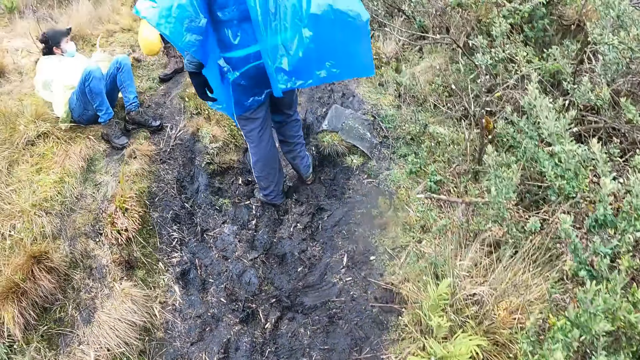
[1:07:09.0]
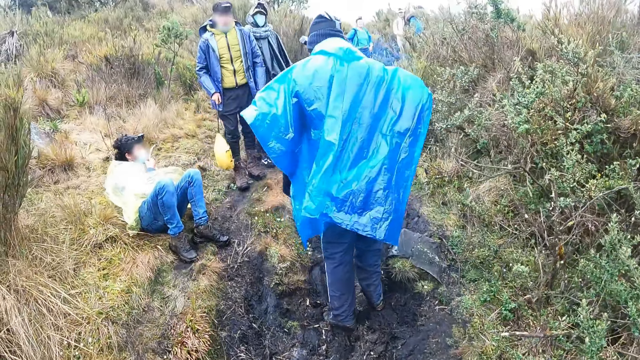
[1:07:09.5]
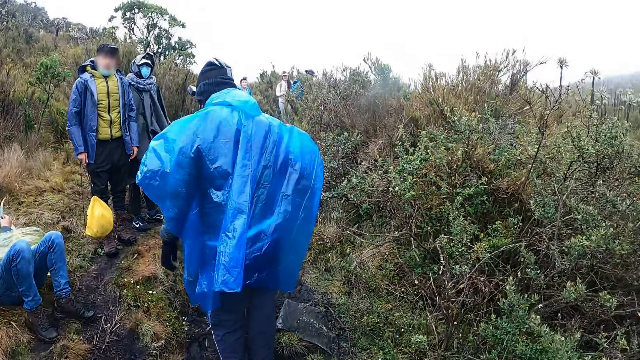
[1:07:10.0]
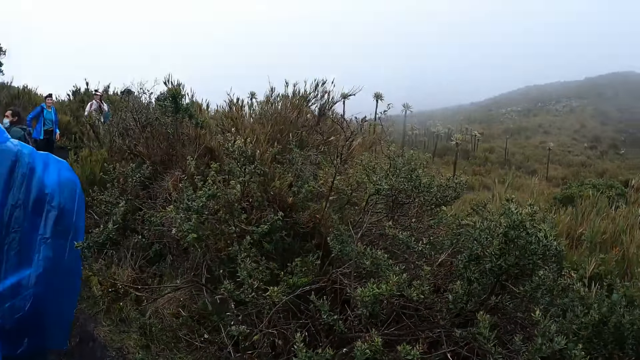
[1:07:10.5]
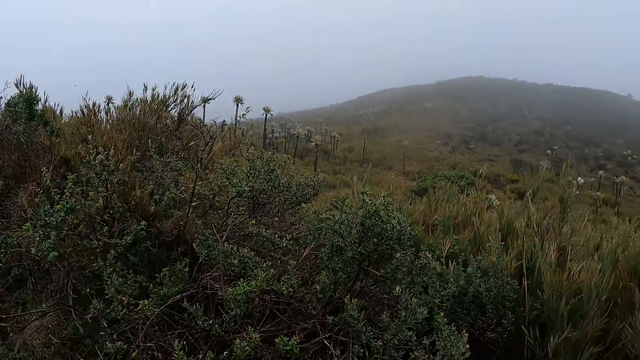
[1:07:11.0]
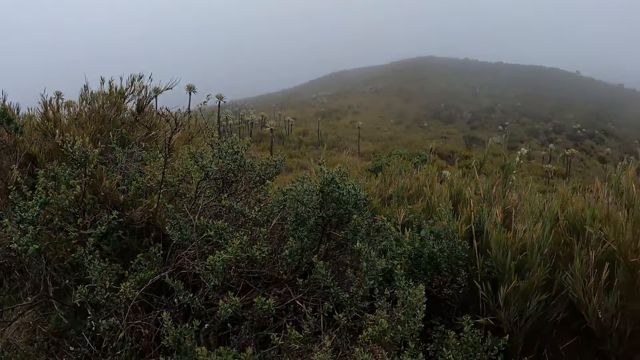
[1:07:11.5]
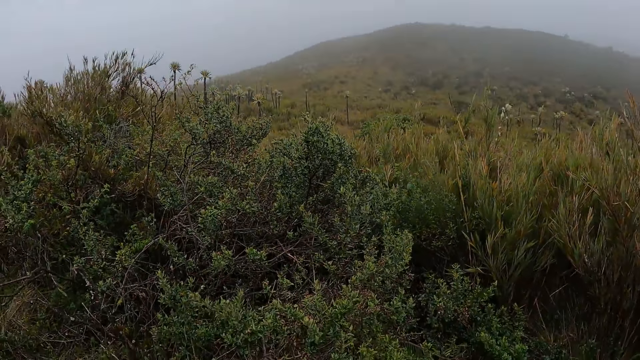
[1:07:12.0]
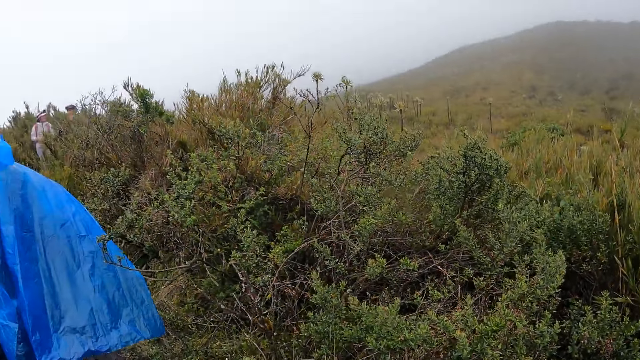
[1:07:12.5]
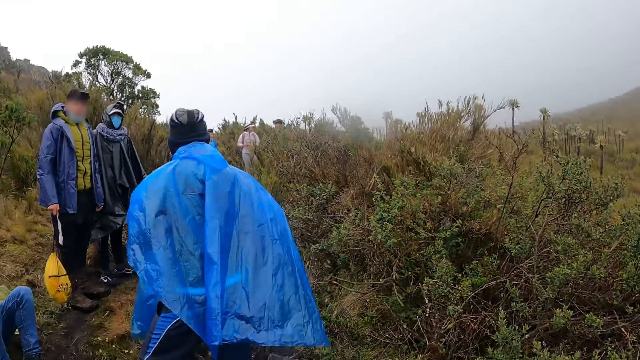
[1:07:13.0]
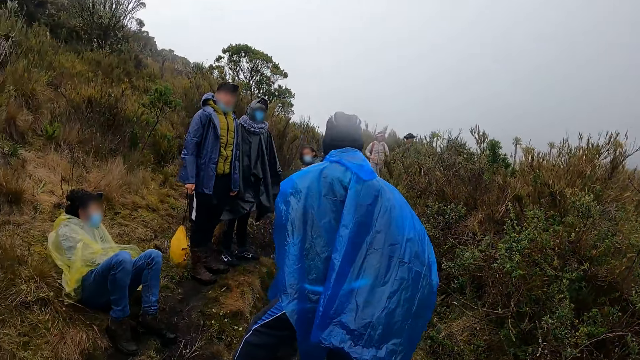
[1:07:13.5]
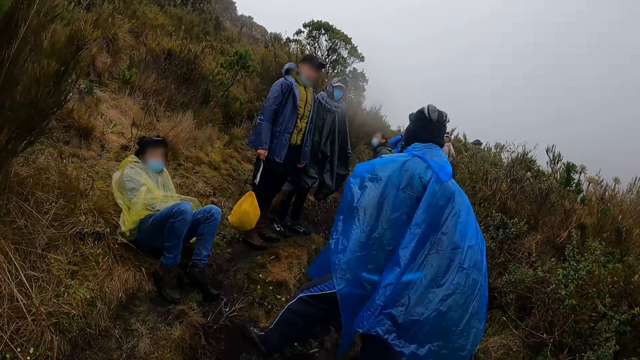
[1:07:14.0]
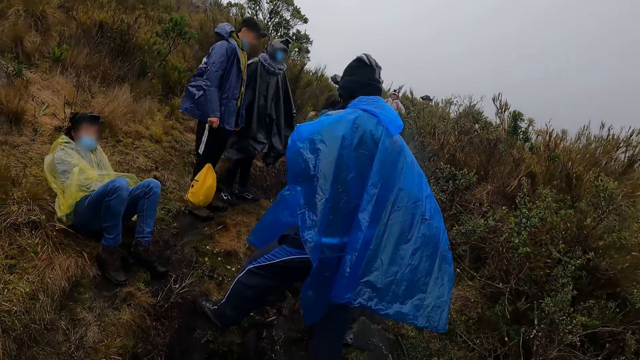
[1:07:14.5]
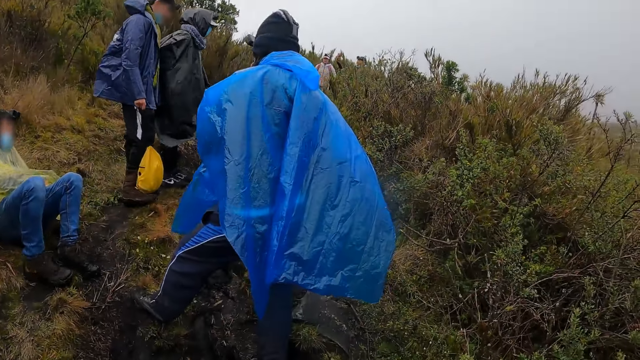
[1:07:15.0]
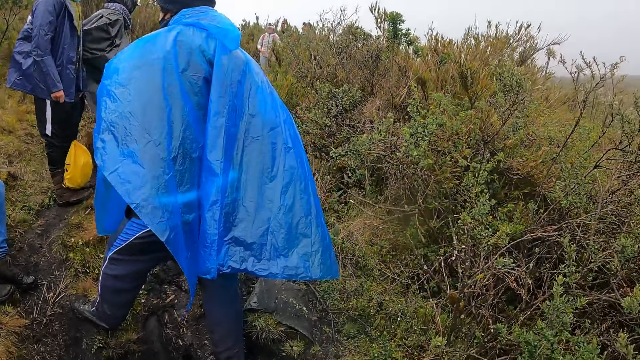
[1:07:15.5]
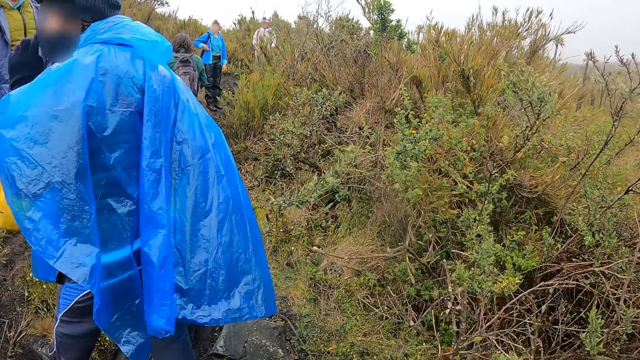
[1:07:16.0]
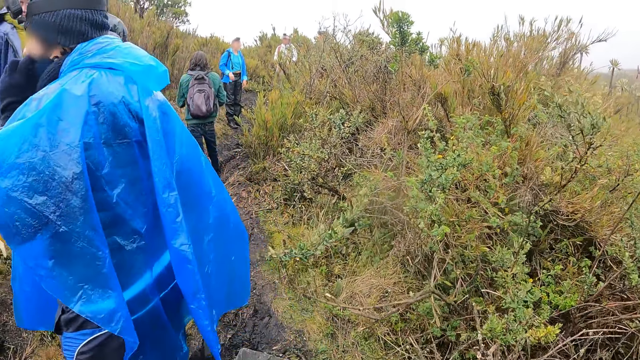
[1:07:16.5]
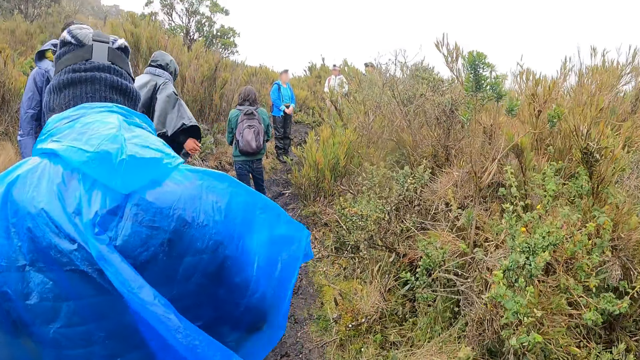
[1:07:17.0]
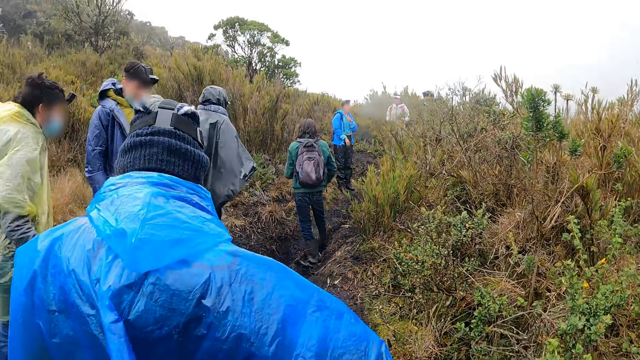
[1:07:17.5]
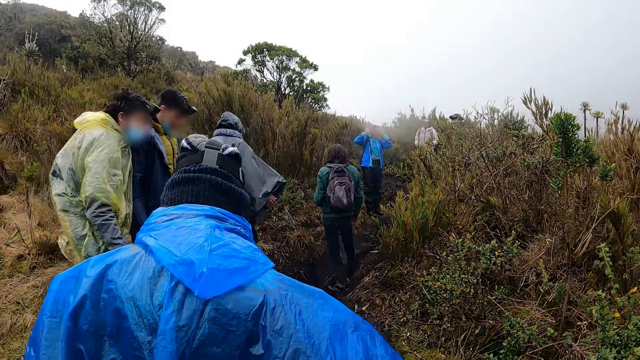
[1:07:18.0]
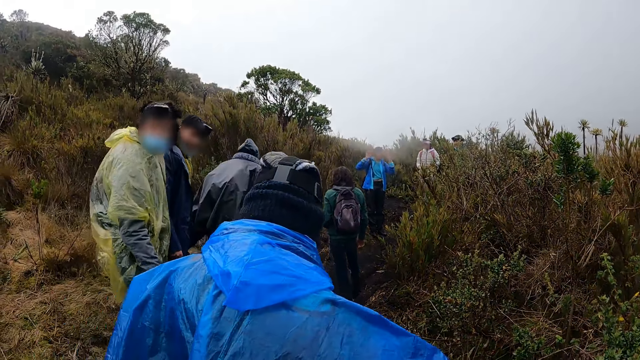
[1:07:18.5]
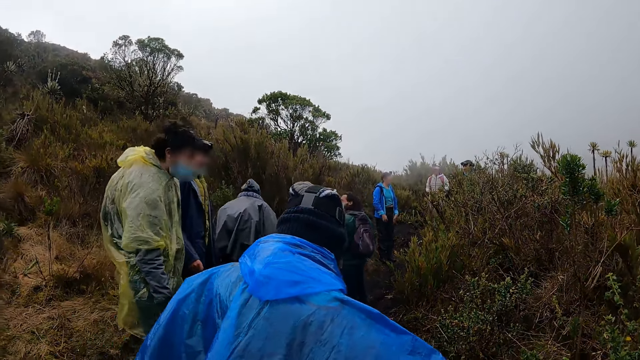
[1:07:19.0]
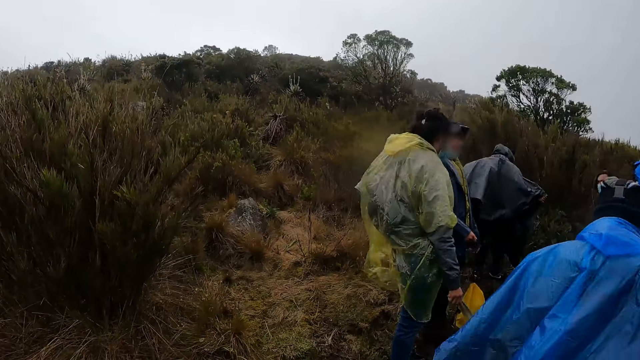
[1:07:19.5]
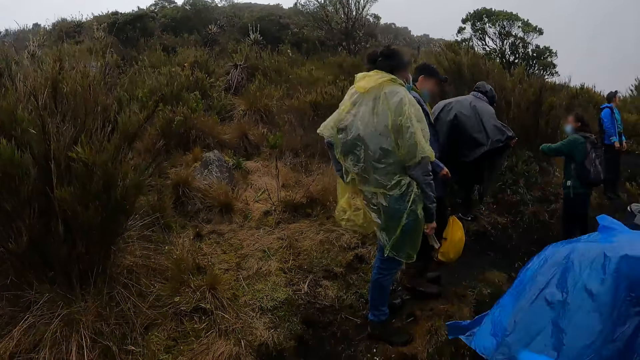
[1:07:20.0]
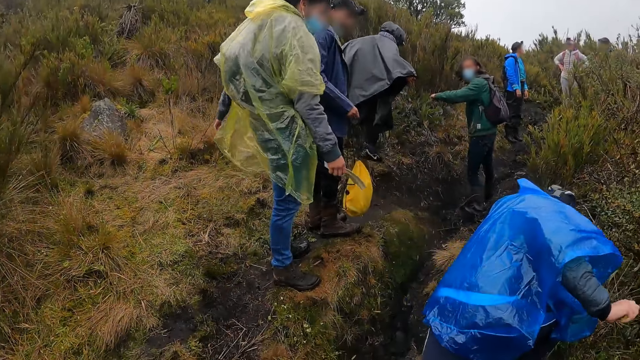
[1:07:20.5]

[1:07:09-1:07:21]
The camera wearer looks around. They climb the mountain.

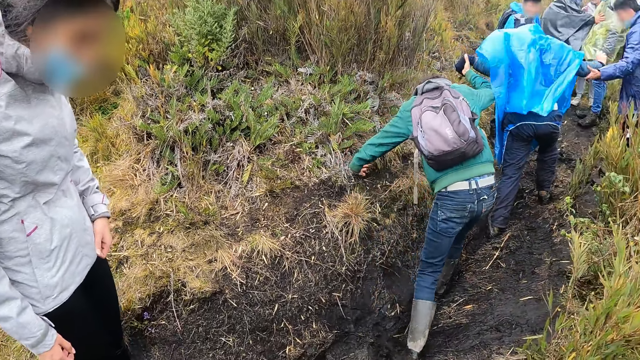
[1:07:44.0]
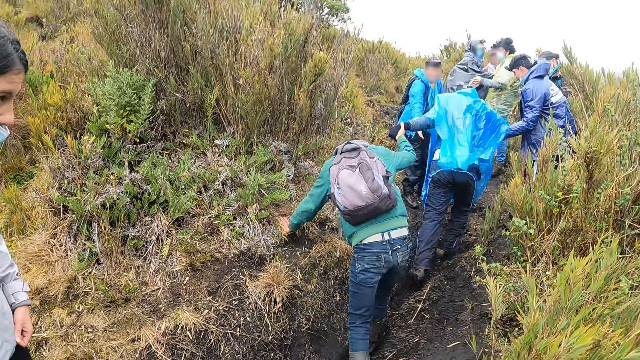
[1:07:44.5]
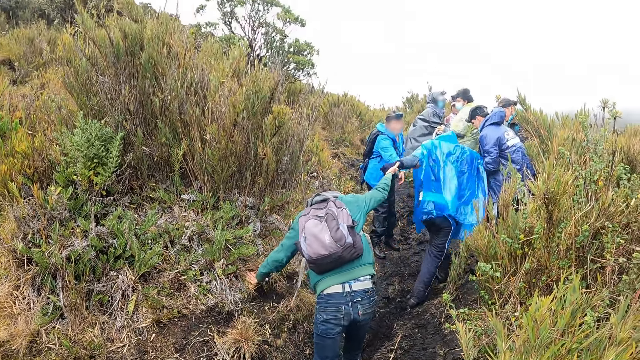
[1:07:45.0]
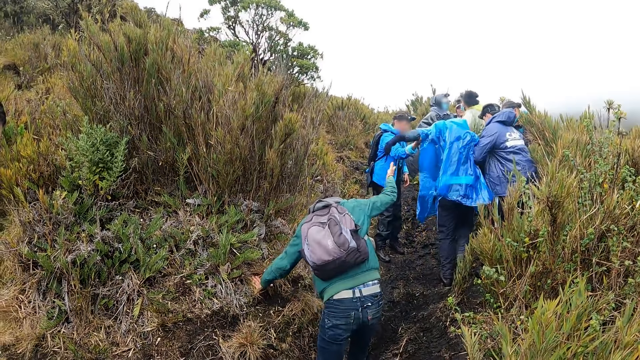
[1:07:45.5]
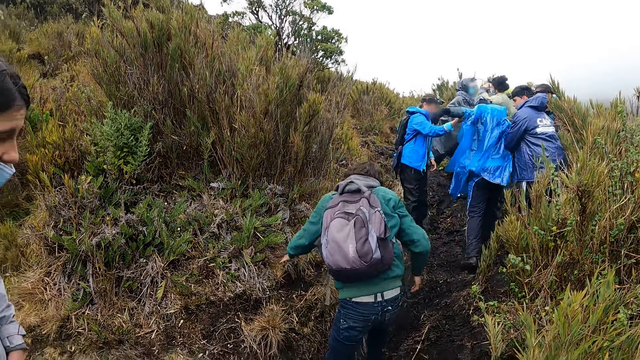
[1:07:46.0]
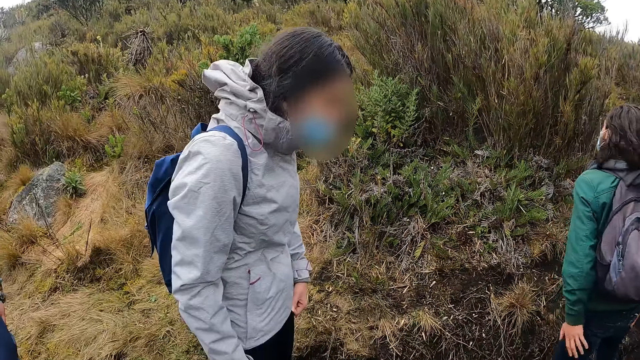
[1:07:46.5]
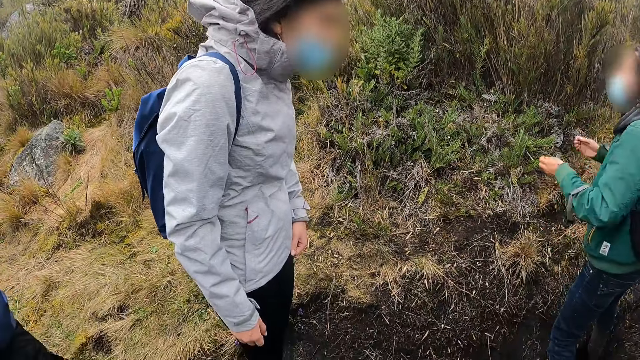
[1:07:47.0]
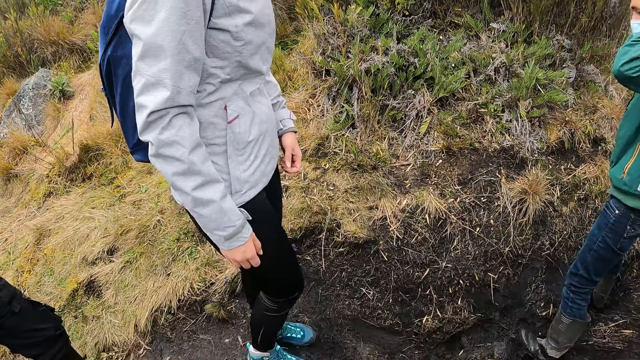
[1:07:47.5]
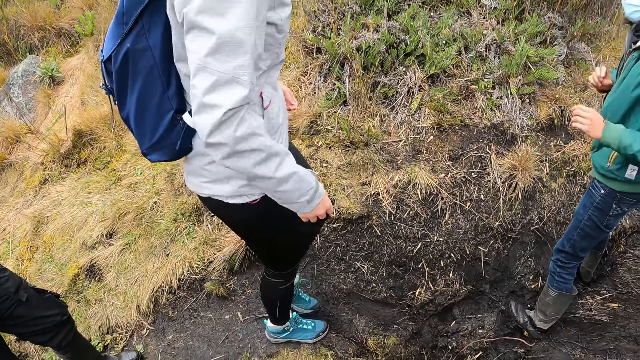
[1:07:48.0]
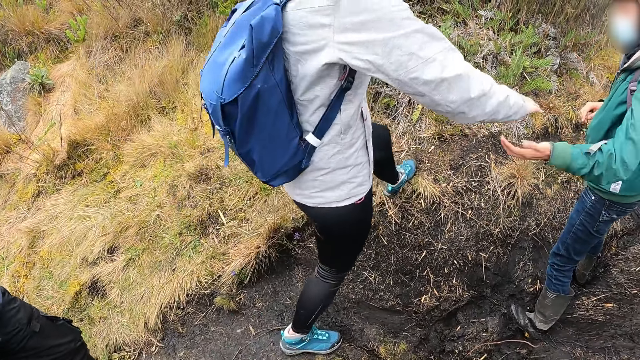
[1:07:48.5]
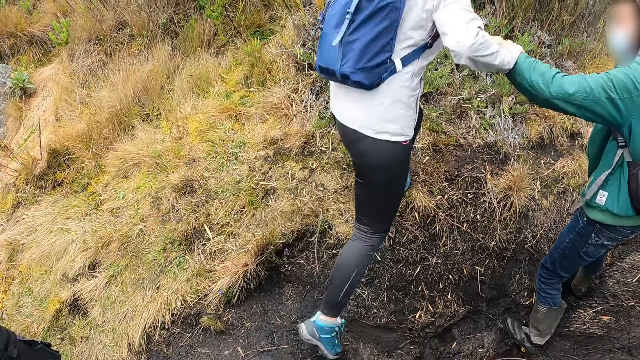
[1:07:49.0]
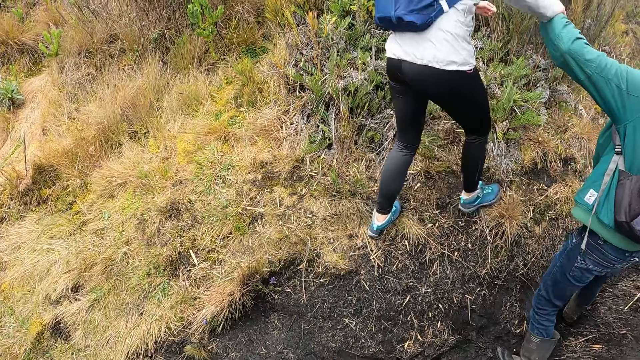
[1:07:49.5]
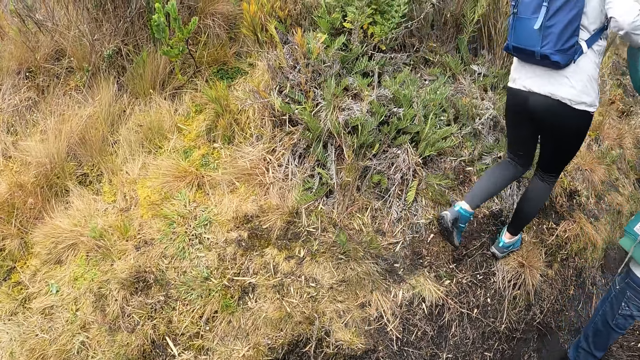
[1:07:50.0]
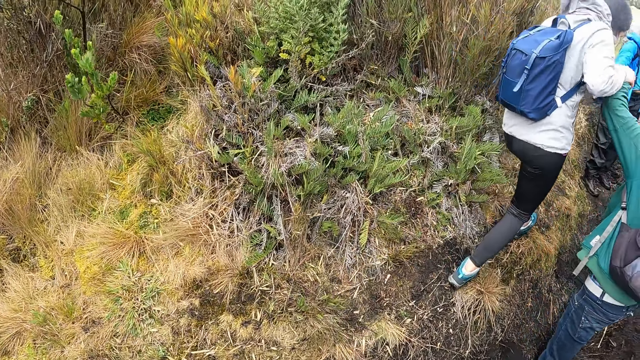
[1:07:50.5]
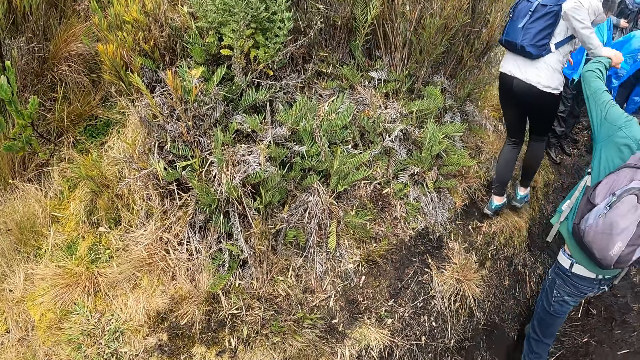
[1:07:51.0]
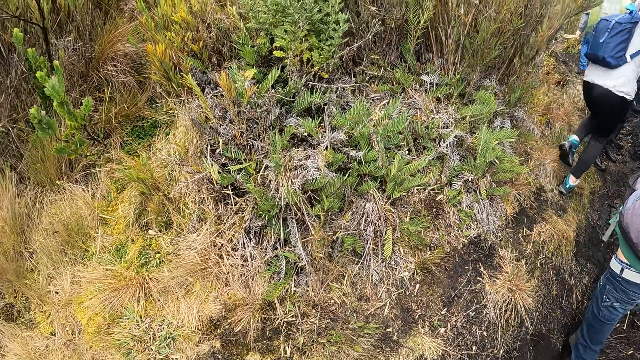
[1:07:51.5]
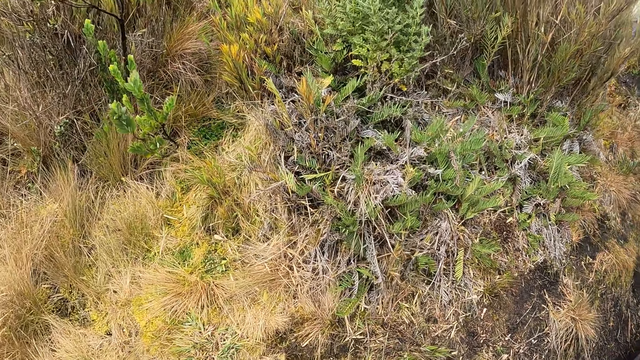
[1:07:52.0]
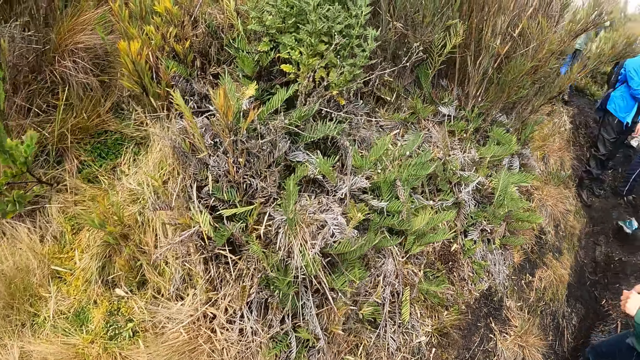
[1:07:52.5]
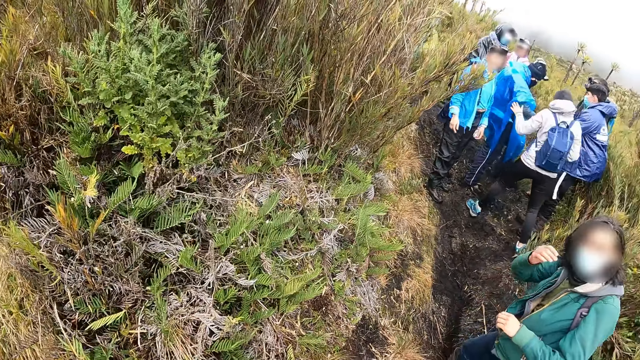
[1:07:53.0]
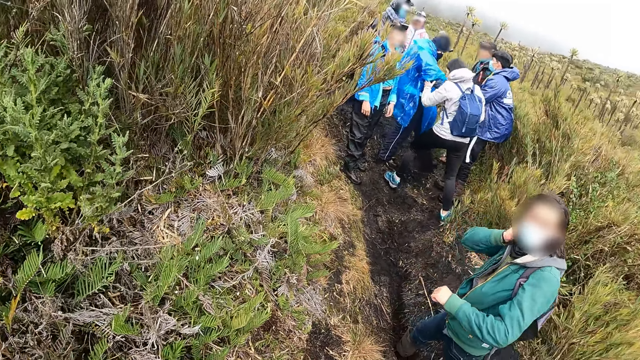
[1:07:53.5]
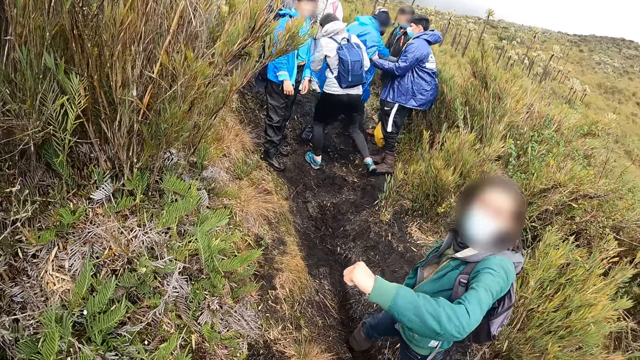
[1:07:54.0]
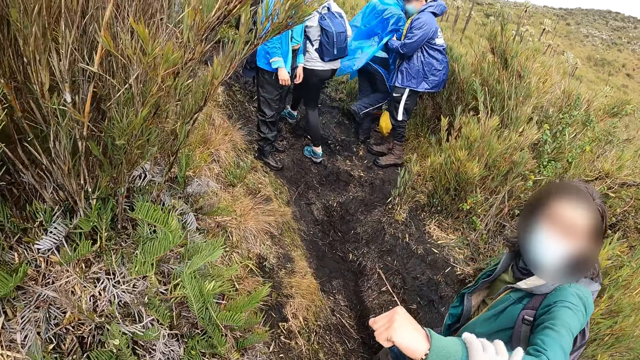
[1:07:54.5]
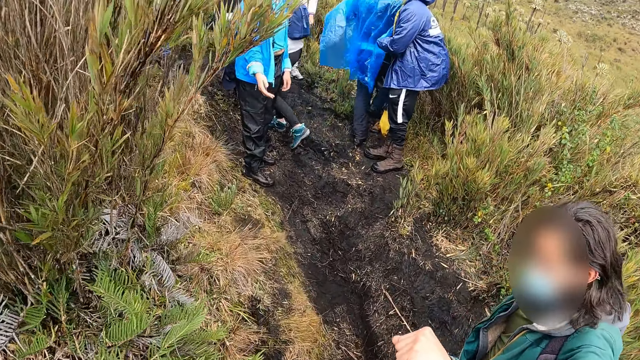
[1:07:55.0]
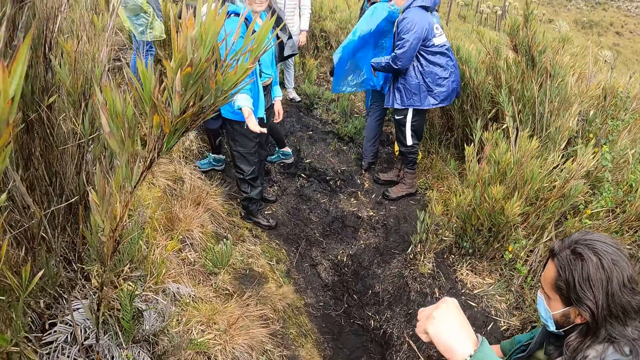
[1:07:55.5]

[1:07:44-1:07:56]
A hiker releases another hiker's right hand in his left hand. A third hiker holds the second hiker's left hand with her left hand. The third hiker moves towards the group of hikers. The camera wearer holds the second hiker's left hand with her left hand. She walks on the road.
